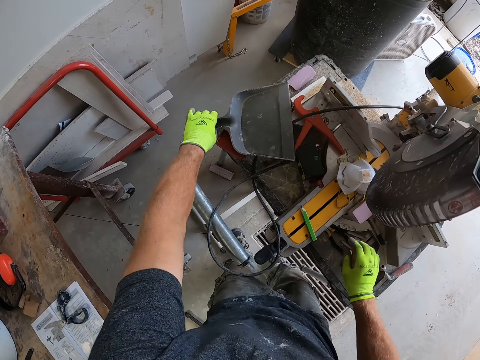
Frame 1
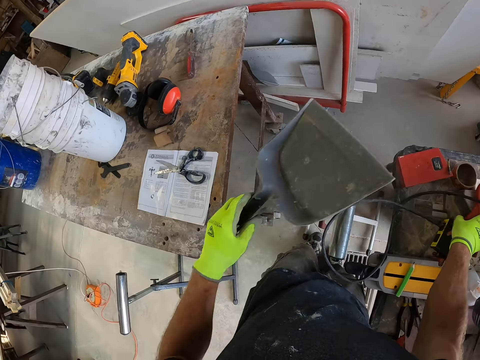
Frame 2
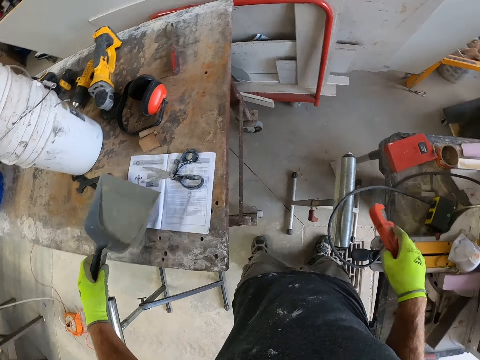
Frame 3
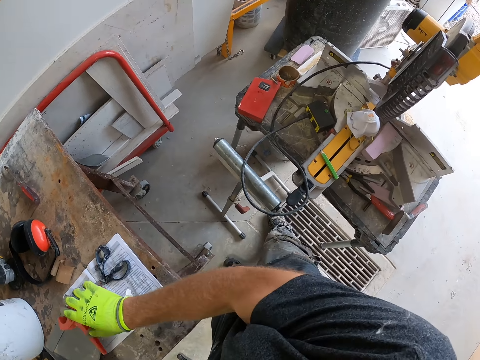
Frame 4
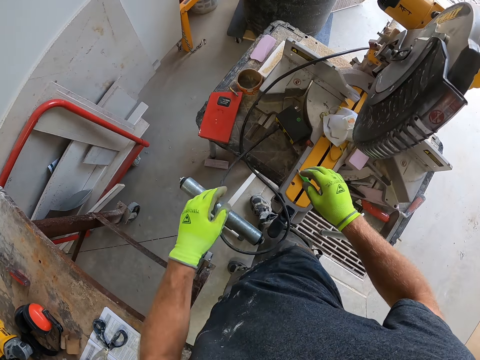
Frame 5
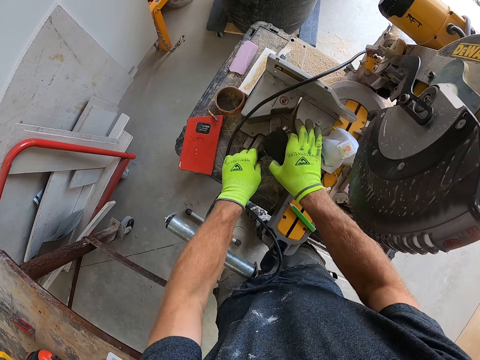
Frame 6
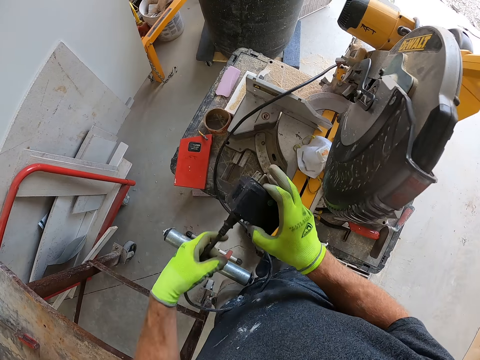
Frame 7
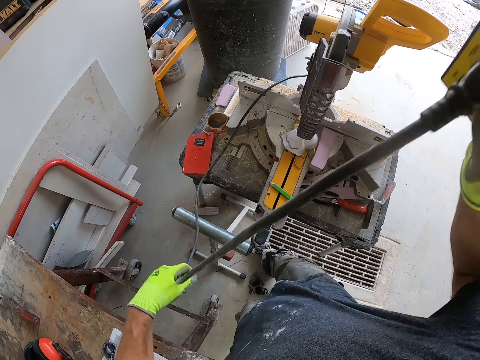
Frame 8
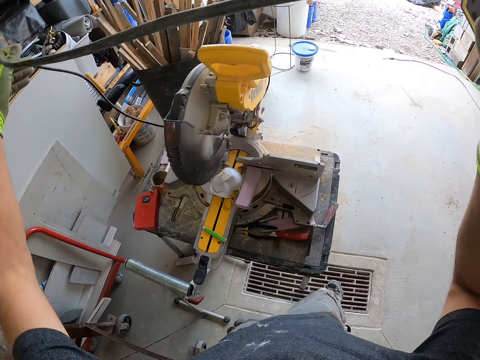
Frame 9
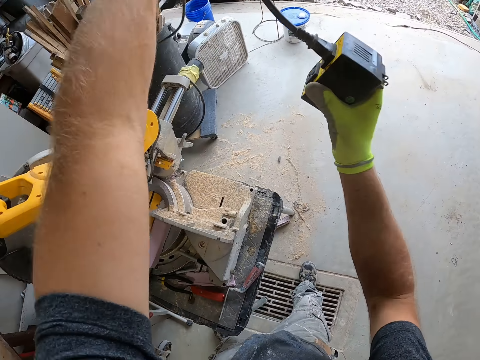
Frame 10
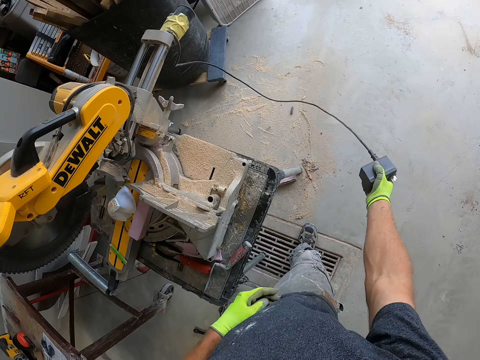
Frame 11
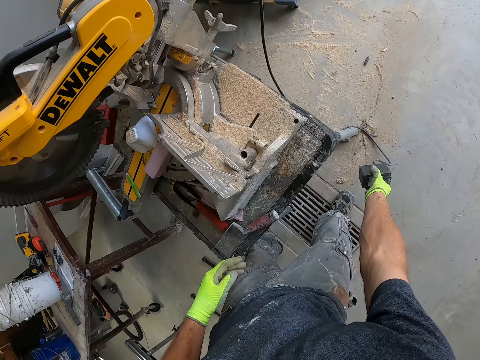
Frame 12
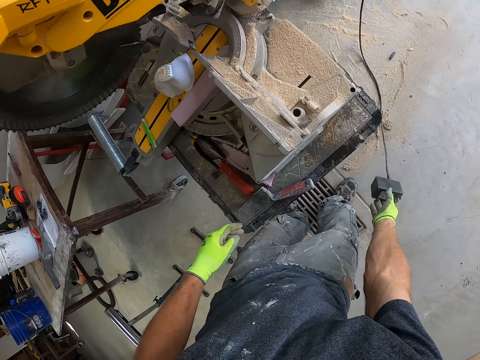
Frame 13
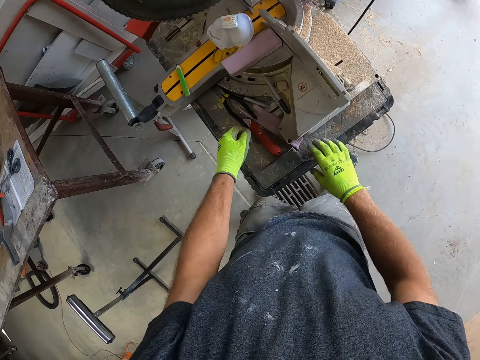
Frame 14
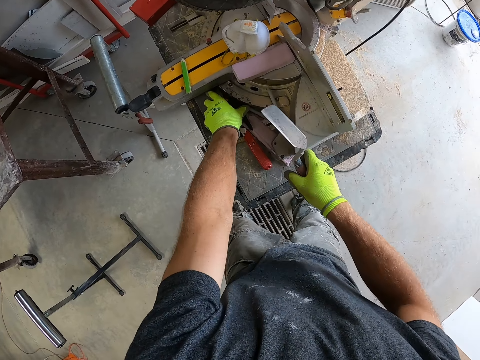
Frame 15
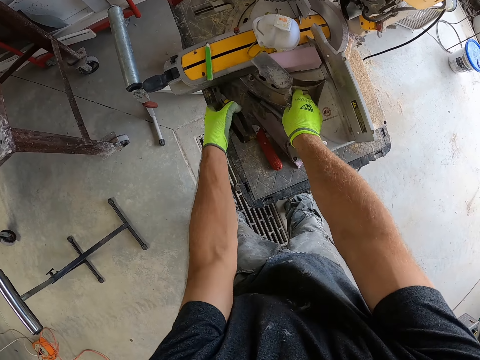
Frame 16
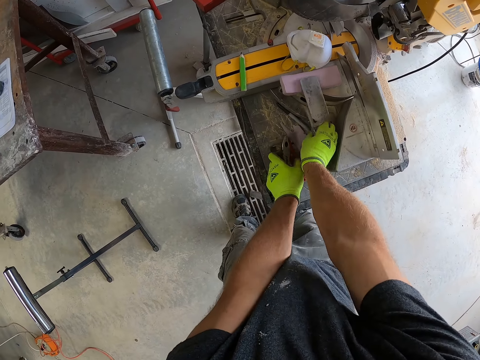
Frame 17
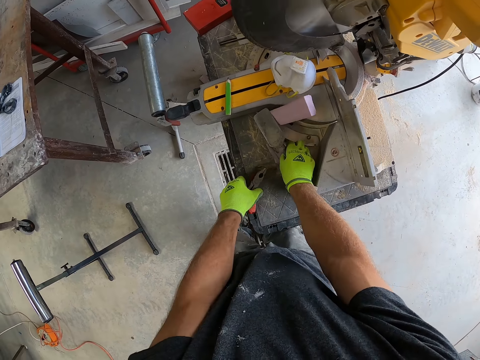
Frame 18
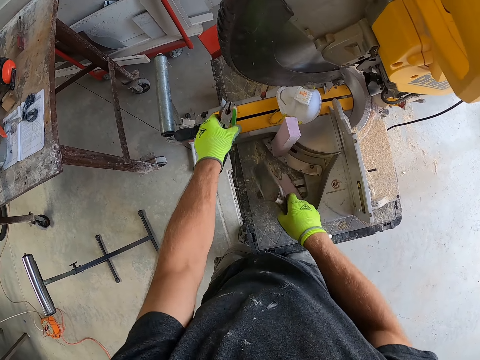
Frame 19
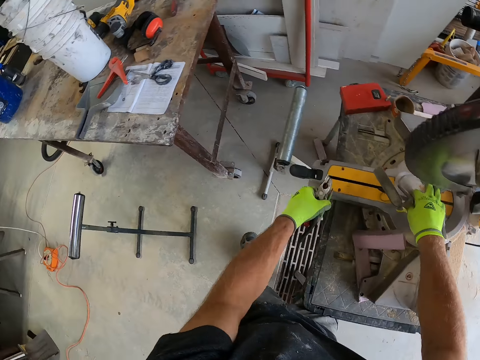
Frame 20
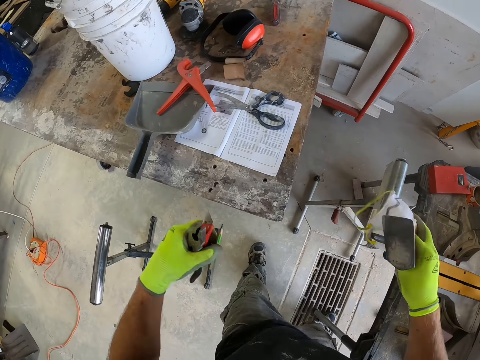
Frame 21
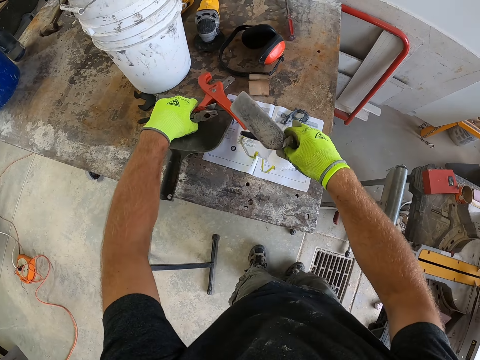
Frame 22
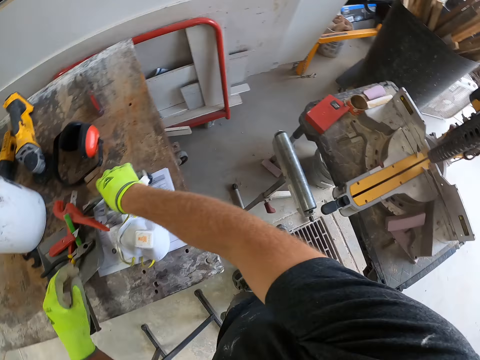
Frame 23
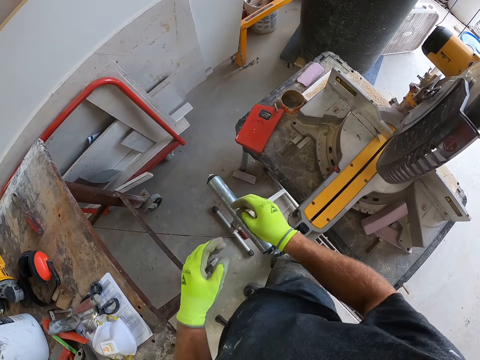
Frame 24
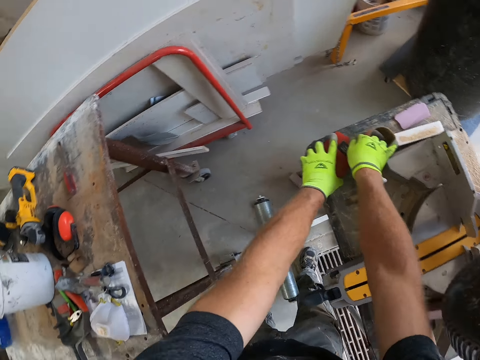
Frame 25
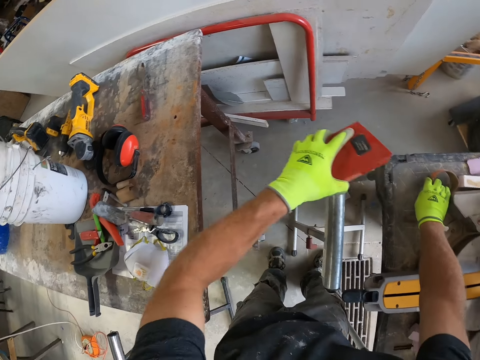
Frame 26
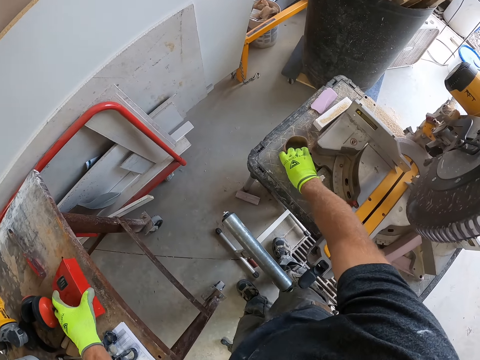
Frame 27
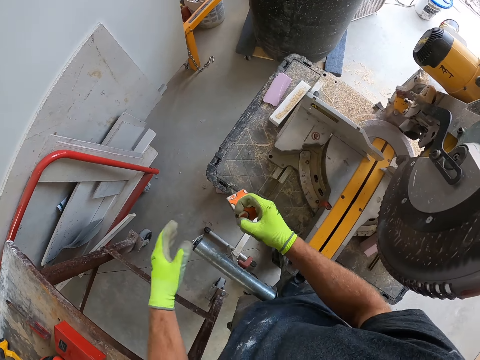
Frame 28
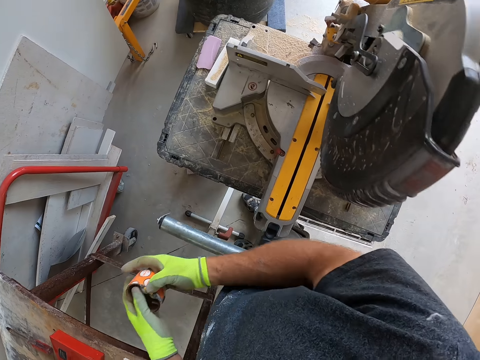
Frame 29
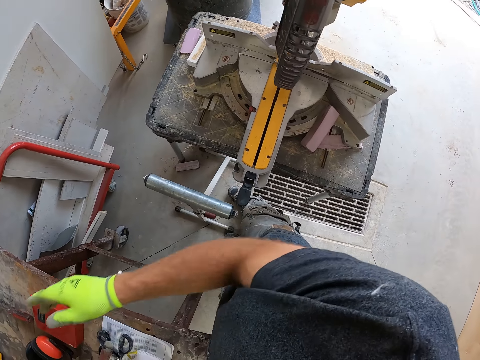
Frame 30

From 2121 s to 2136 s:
The camera wearer clears the top of a machine. They take the trash shovel. They put the pliers on the table. They drop a plug on the ground. They clear the top of a wood smoother machine. They take the tools and put the tools on the table.

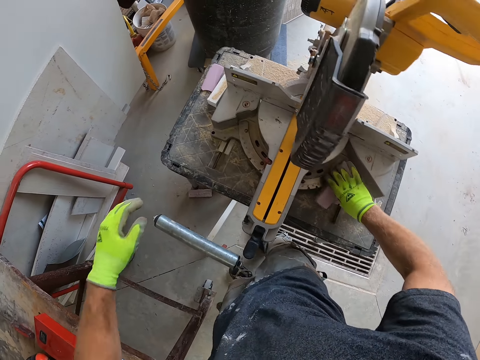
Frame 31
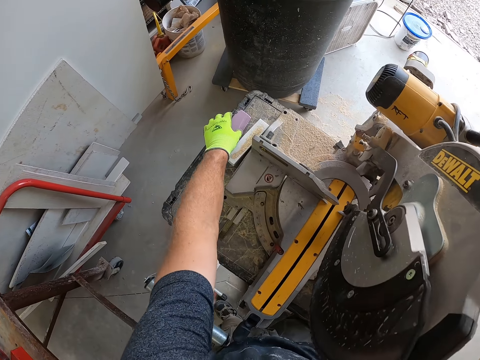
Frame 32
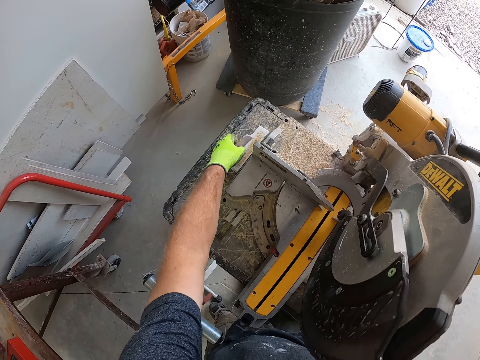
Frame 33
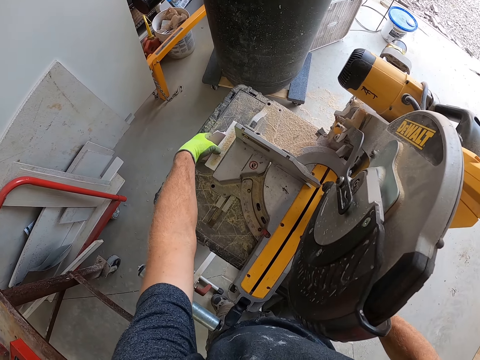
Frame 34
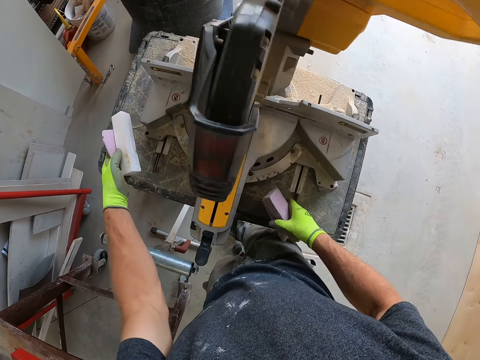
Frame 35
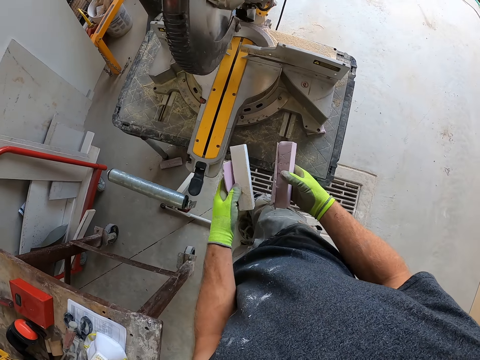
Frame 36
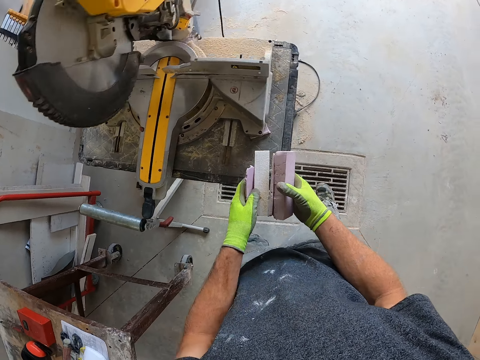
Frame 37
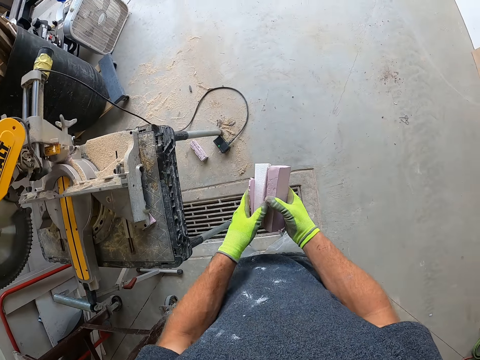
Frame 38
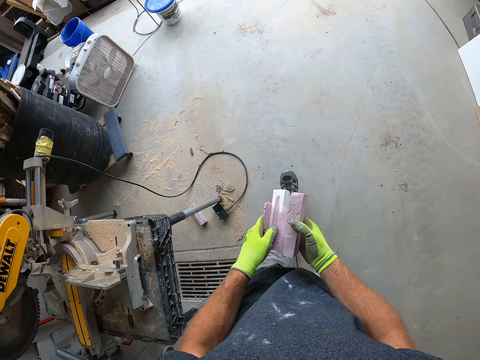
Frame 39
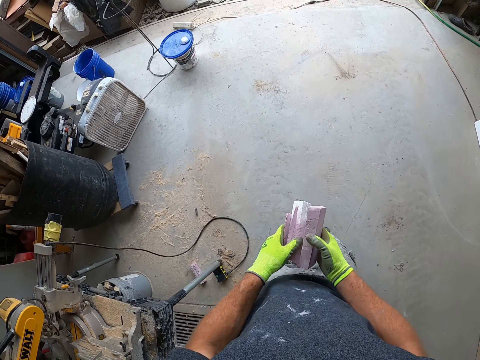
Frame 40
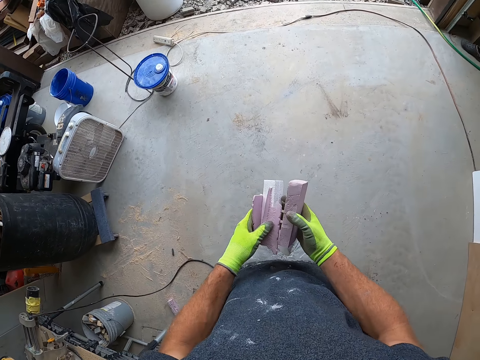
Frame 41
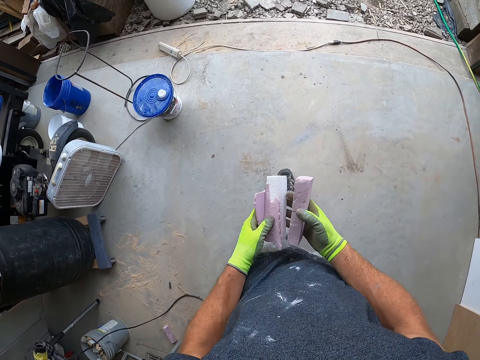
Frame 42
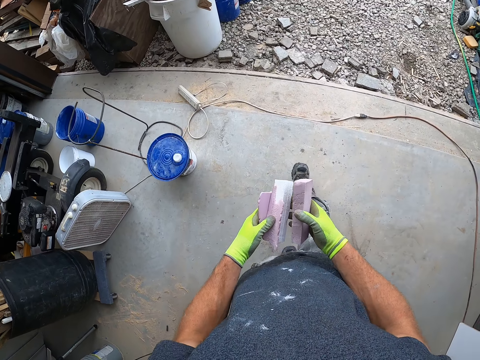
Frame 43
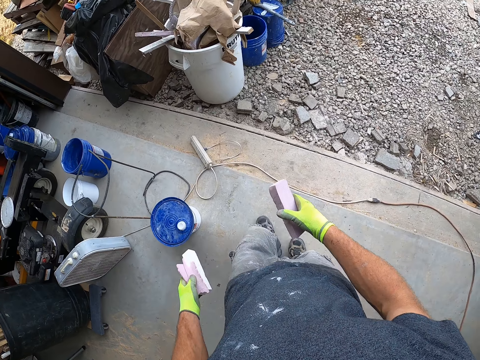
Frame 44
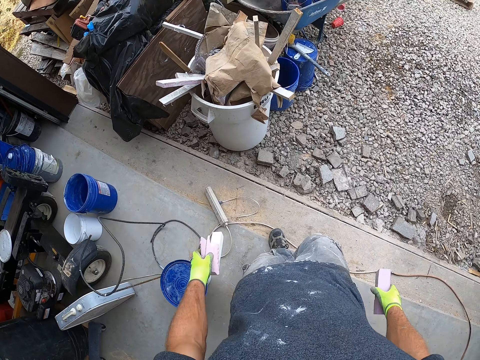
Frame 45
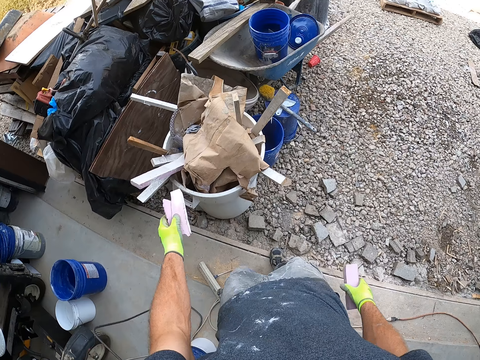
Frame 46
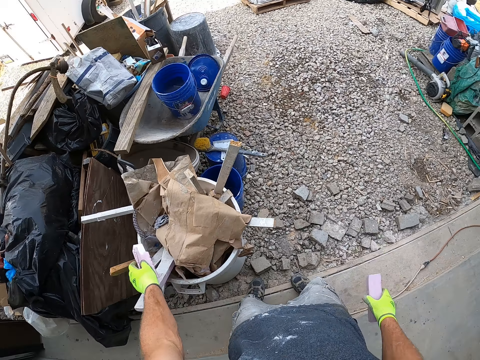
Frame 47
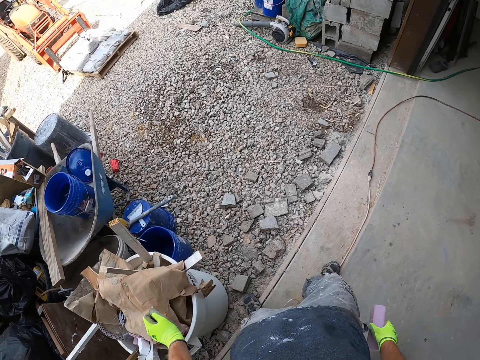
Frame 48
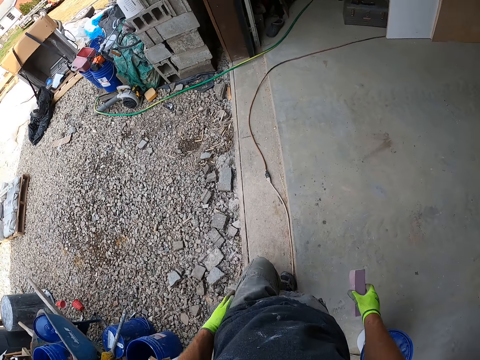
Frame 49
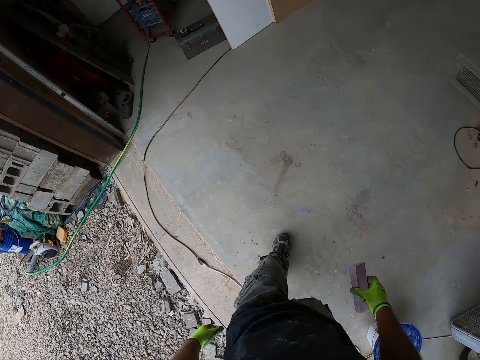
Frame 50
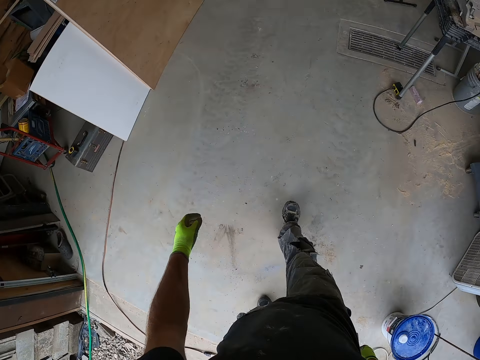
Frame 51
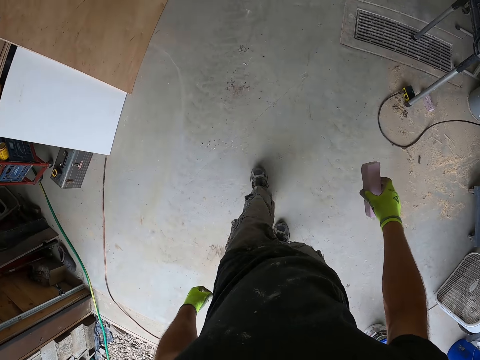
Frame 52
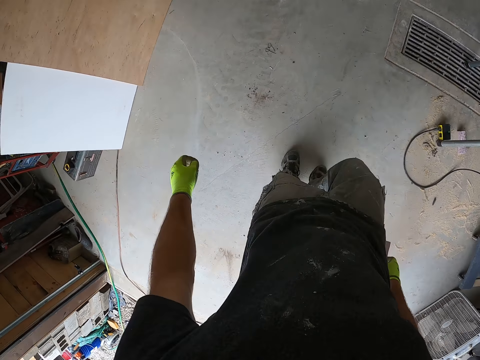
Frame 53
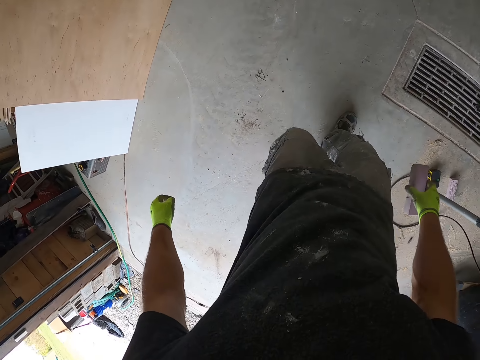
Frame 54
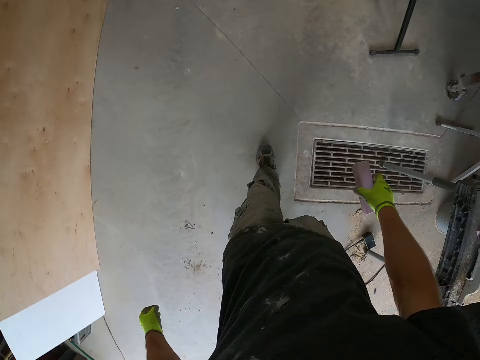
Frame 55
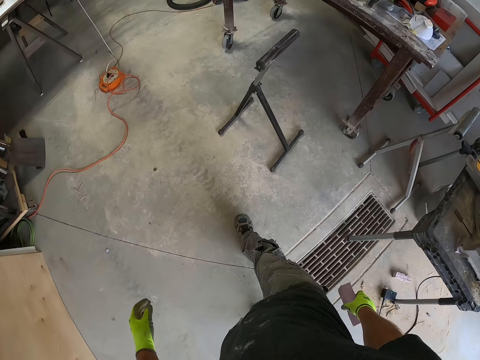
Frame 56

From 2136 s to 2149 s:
The camera wearer picks the tiles from the top of the wood smoother machine. They walk in the workshop. They drop the tiles in a bucket. They walk in the workshop.
